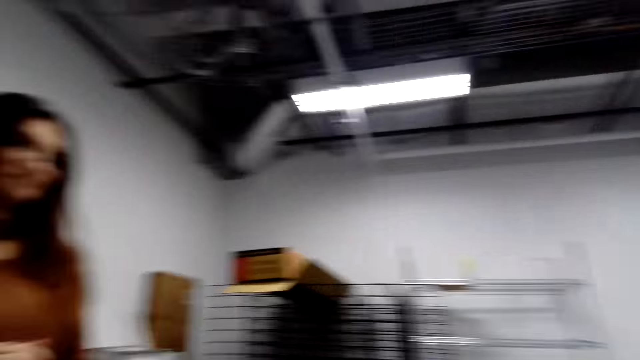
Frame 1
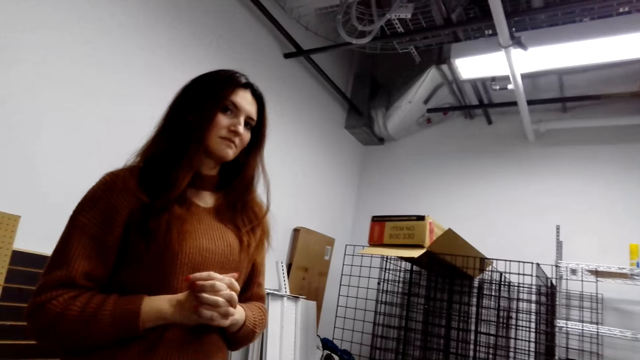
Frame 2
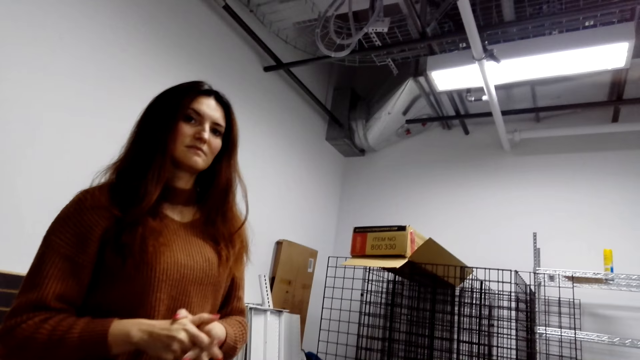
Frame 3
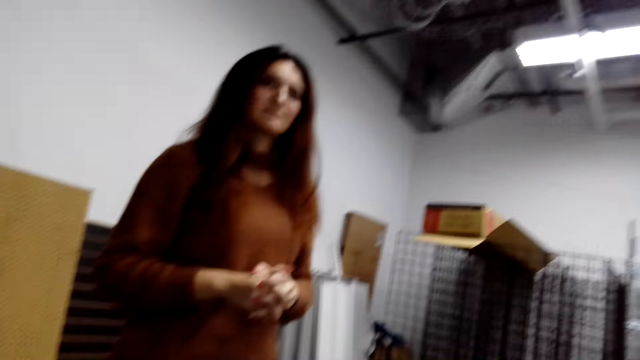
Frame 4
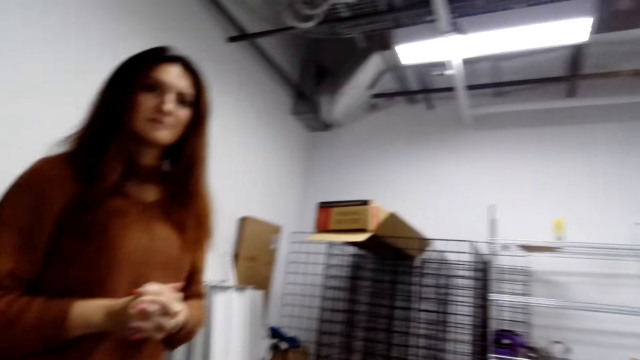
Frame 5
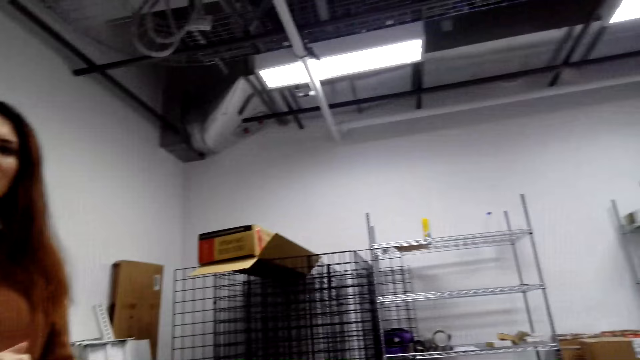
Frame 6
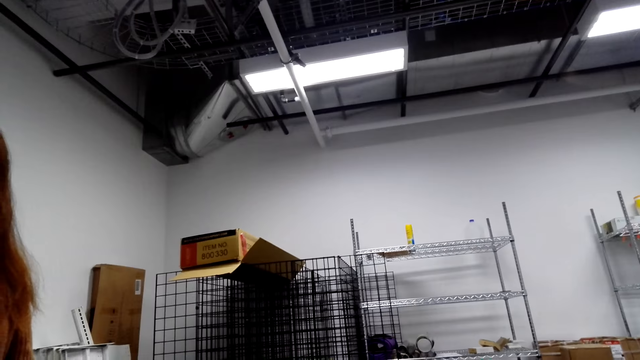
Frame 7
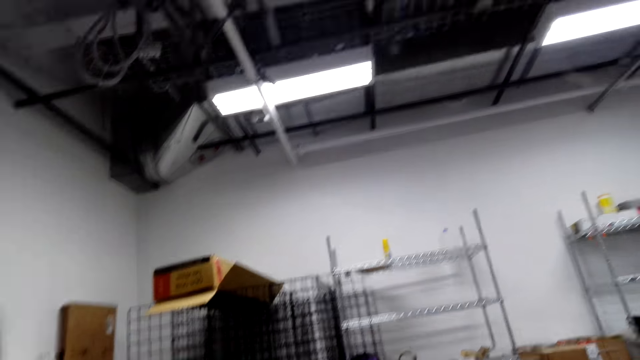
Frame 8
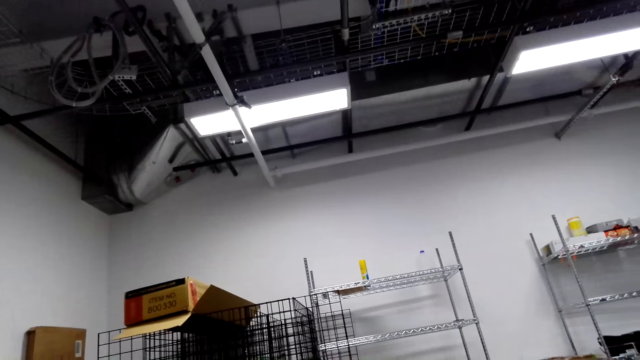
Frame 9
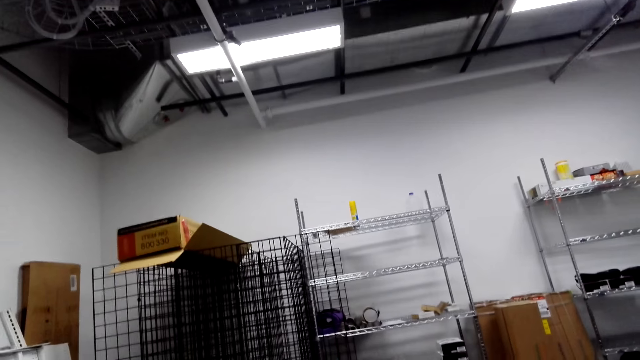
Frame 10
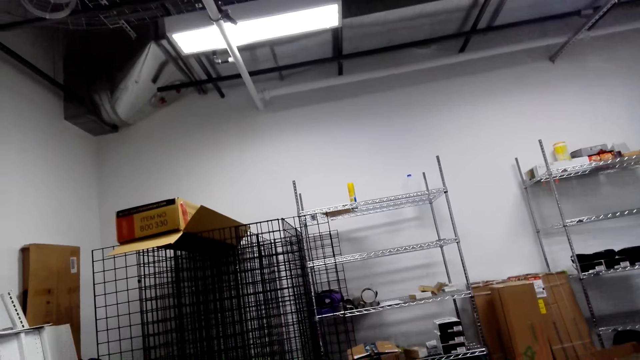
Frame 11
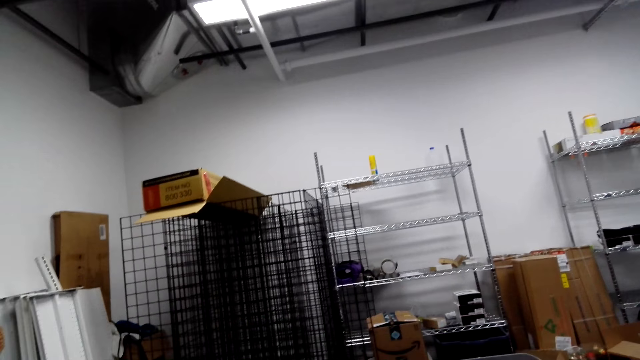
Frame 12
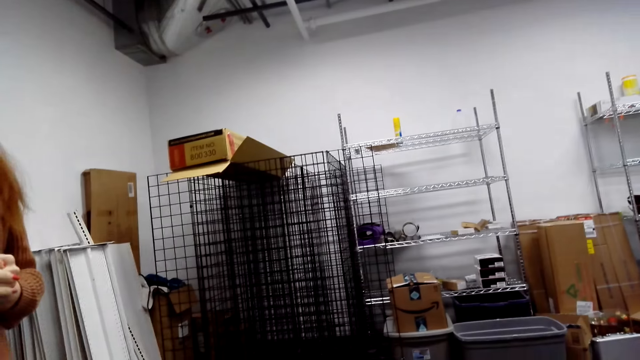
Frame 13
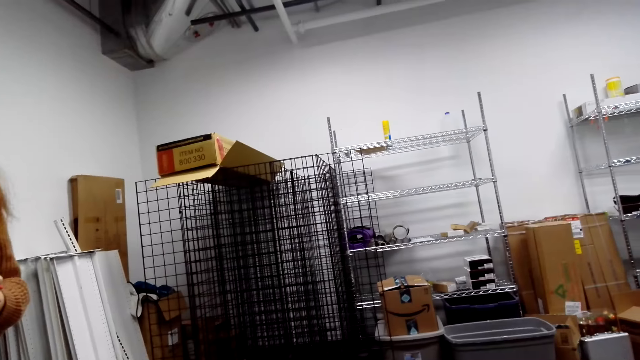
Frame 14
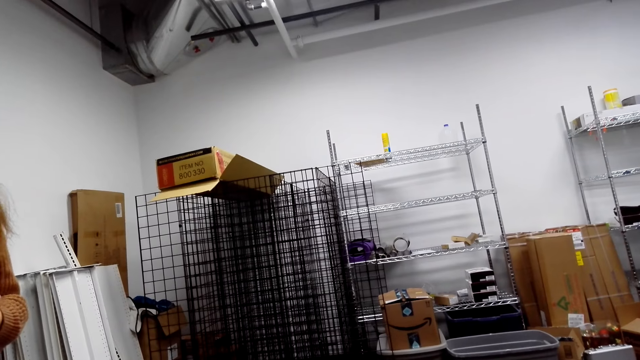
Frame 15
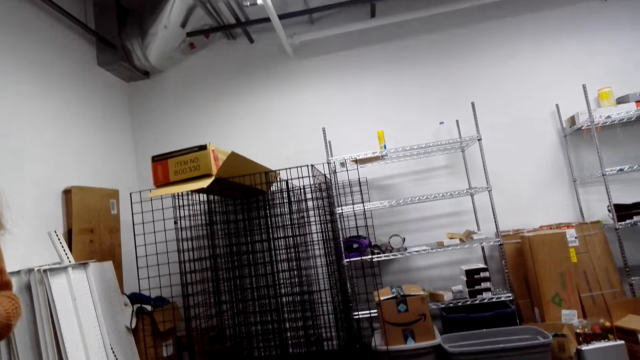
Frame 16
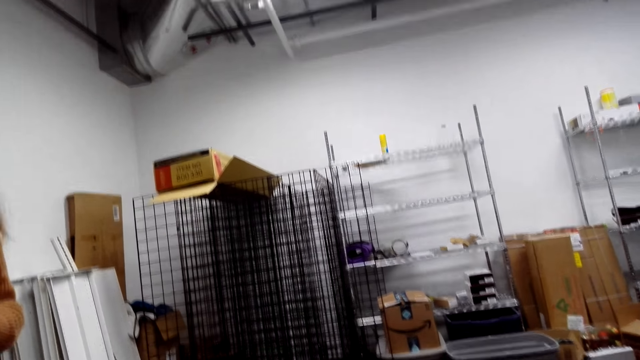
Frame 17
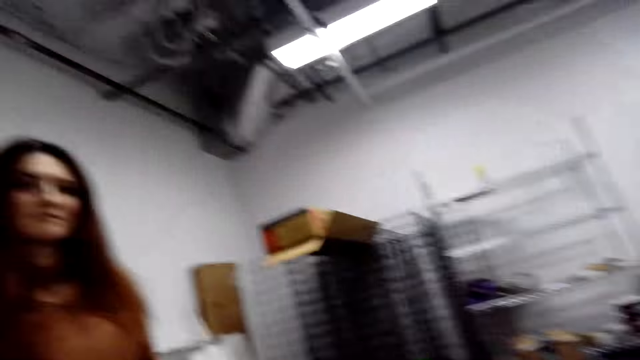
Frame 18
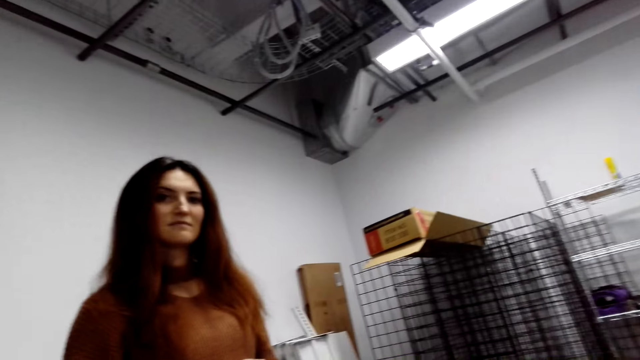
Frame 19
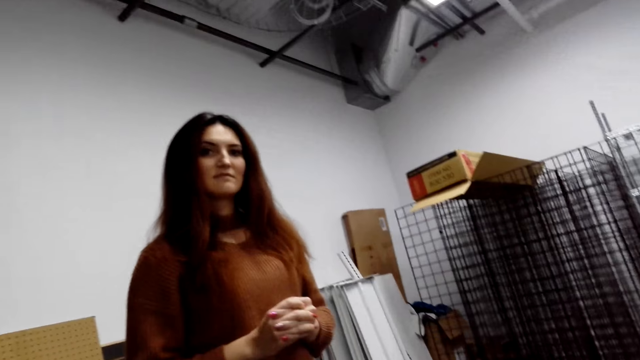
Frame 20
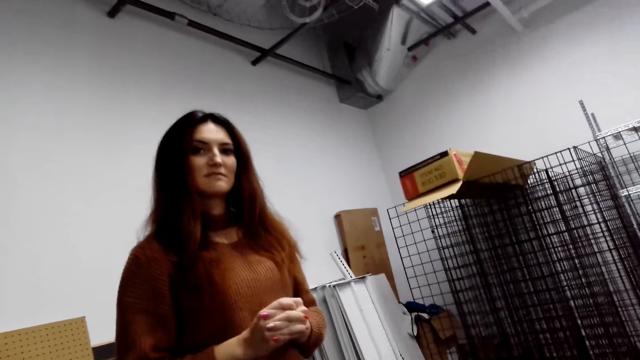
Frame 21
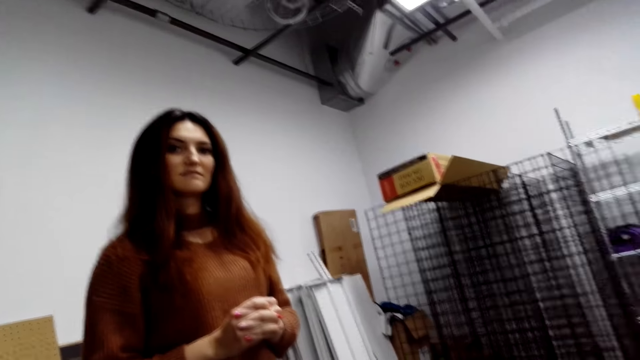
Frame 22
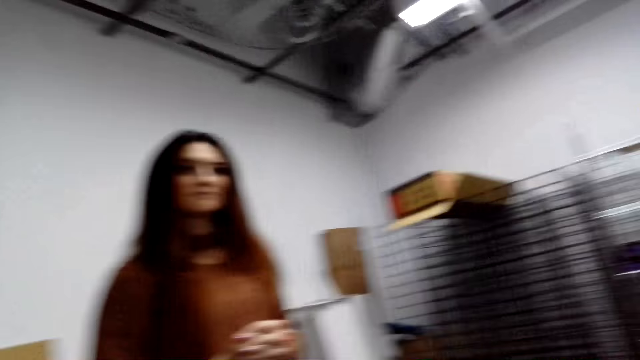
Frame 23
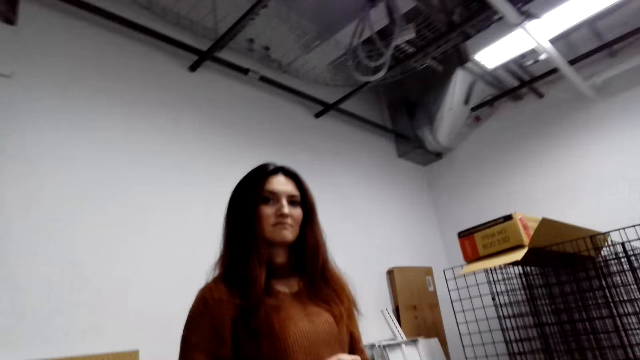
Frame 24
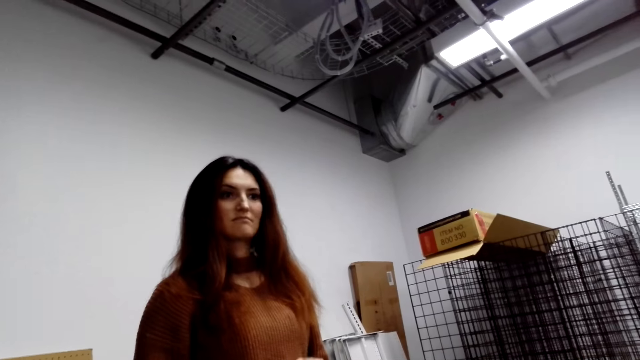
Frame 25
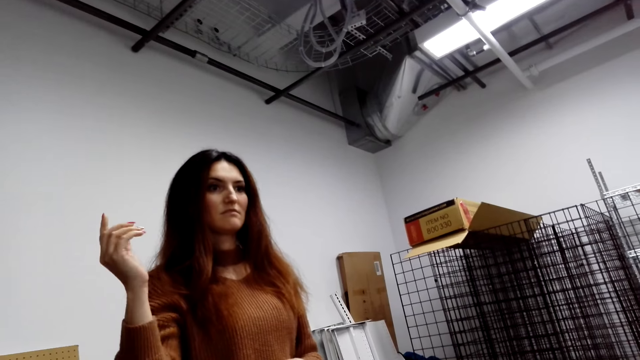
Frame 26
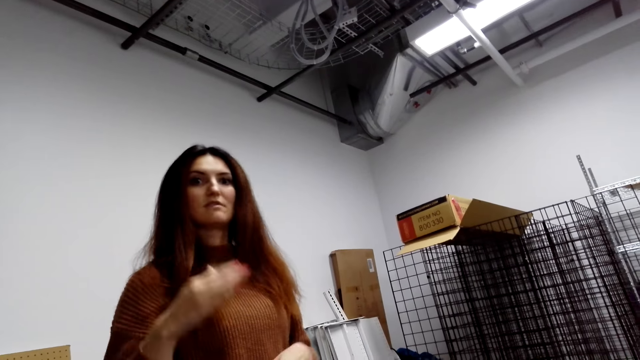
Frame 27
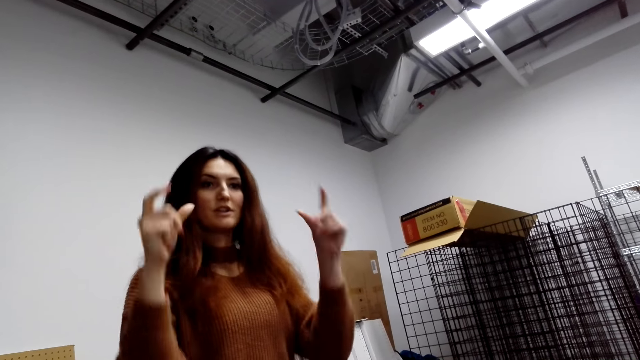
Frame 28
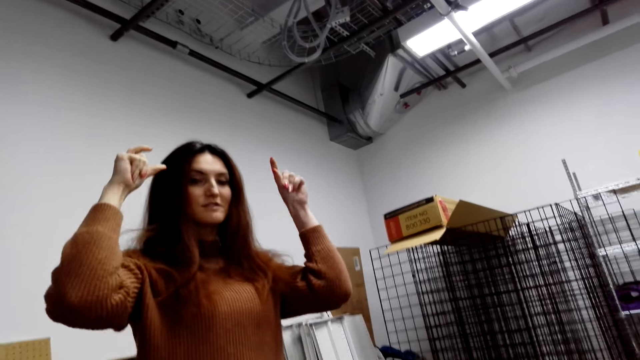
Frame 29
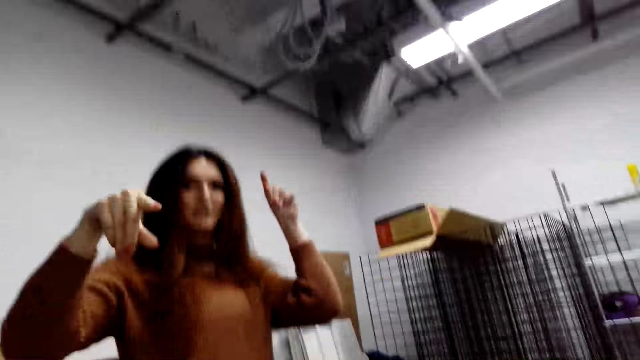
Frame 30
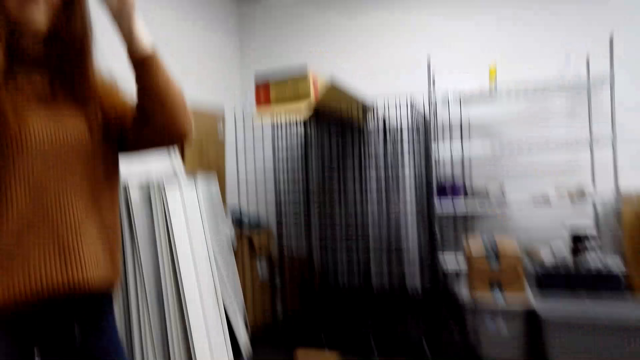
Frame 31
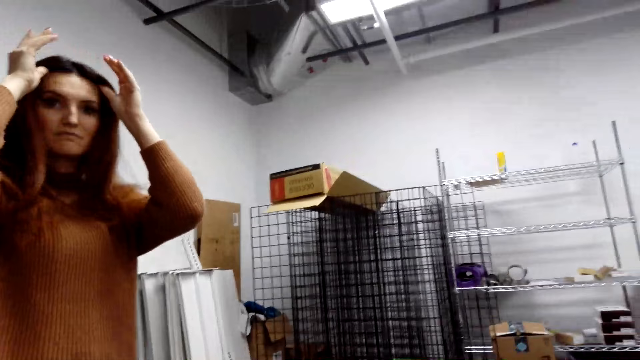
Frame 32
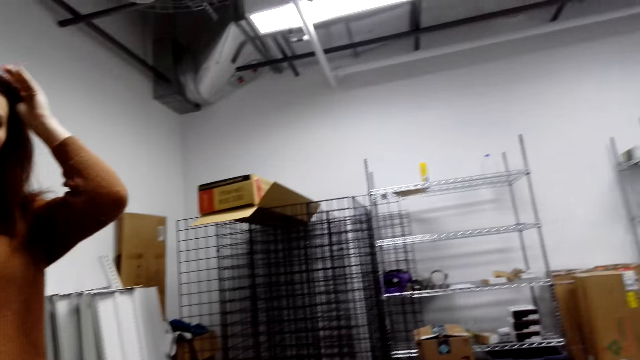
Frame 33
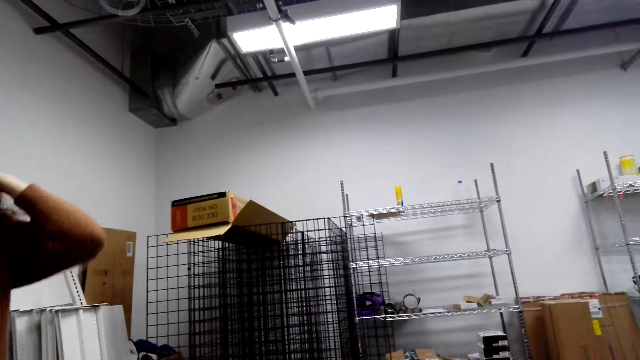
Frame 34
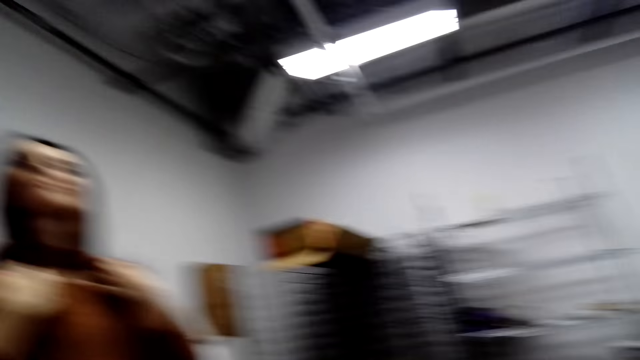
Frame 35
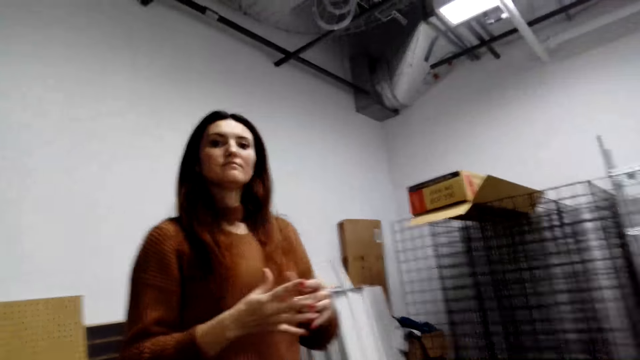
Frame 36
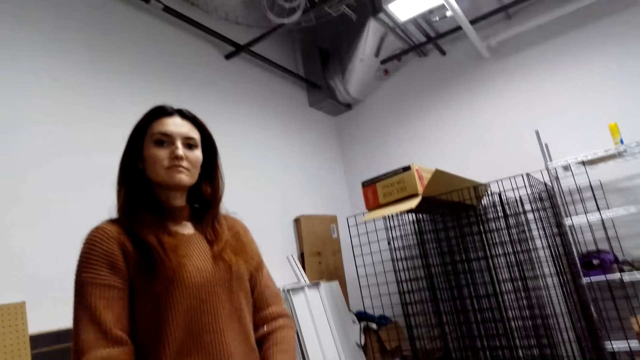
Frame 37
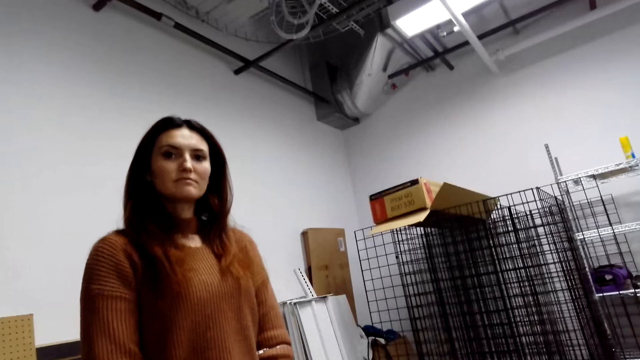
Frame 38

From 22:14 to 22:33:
A cashier stares at the camera wearer. The cashier interacts with the camera wearer.
